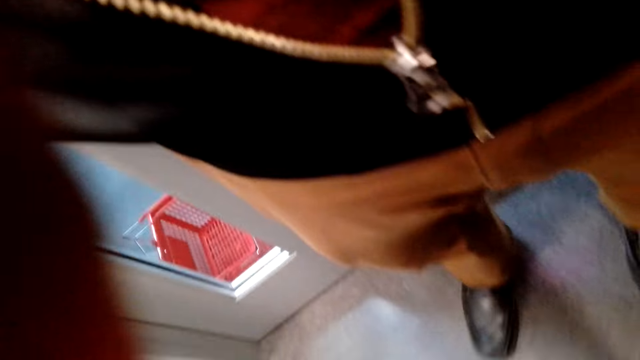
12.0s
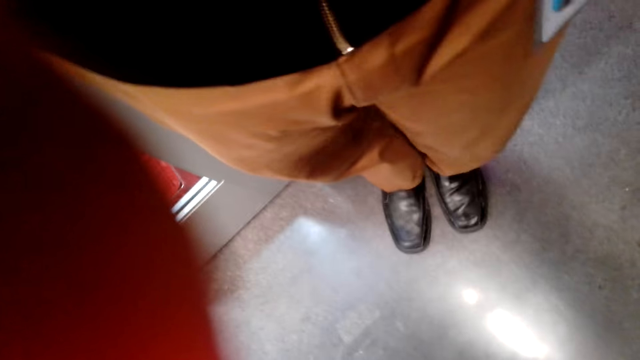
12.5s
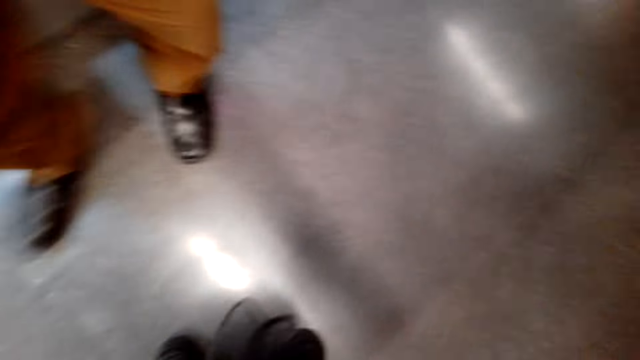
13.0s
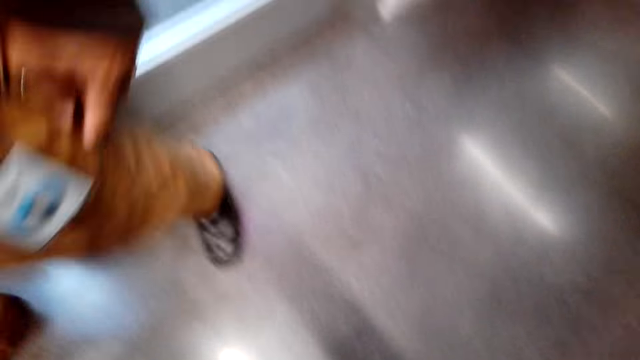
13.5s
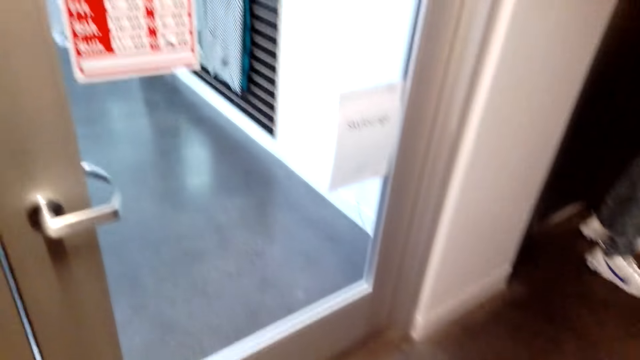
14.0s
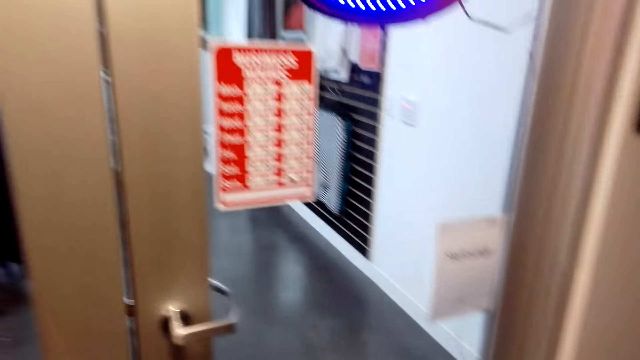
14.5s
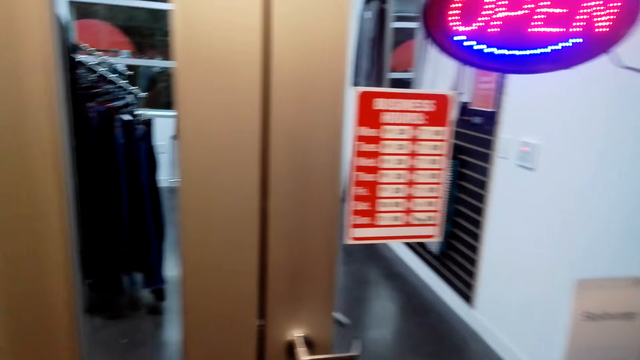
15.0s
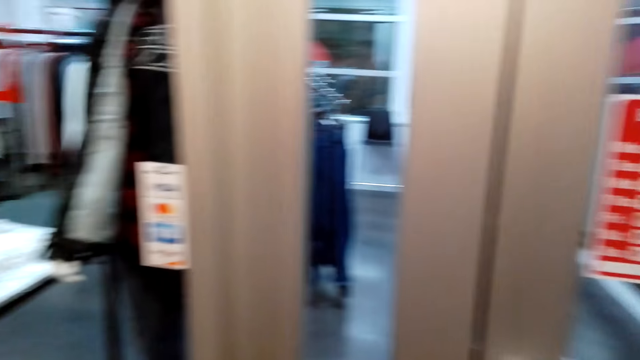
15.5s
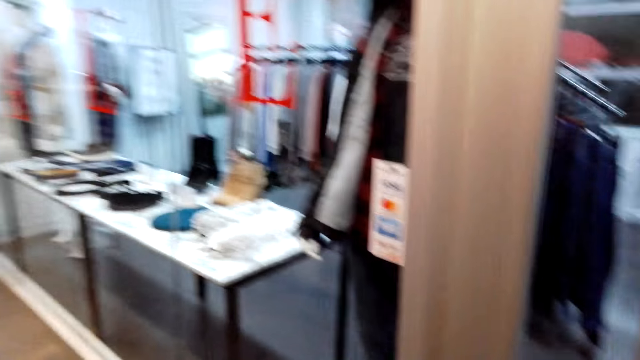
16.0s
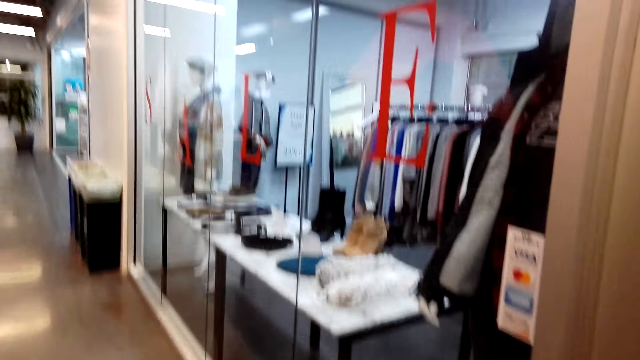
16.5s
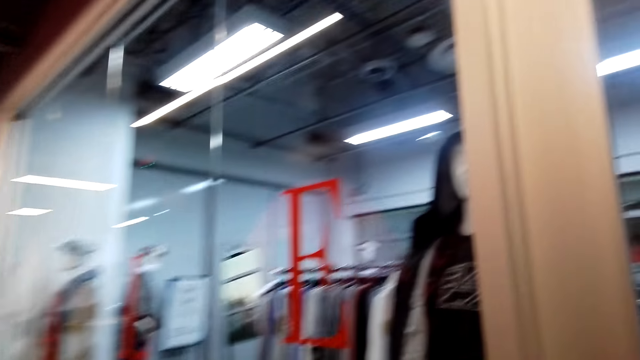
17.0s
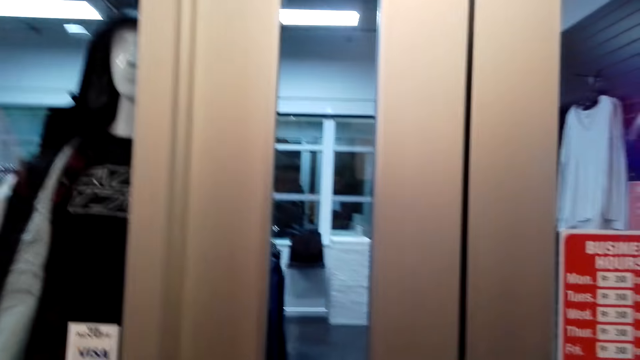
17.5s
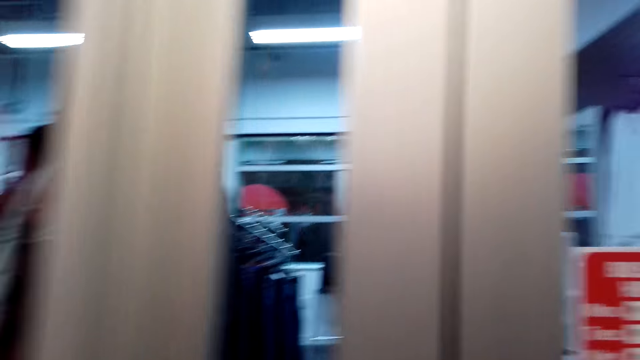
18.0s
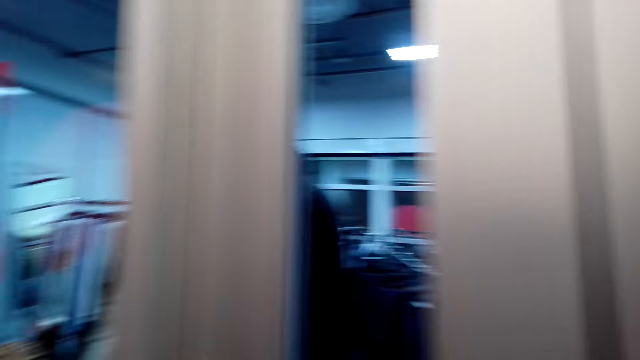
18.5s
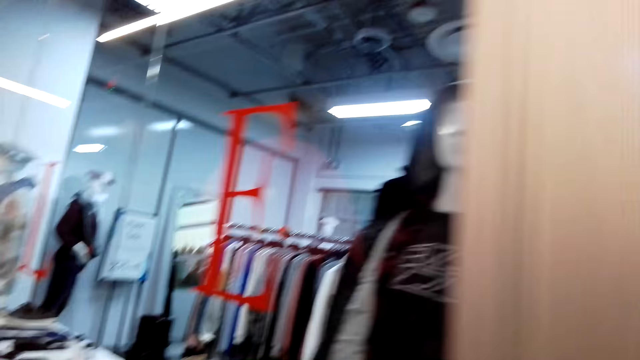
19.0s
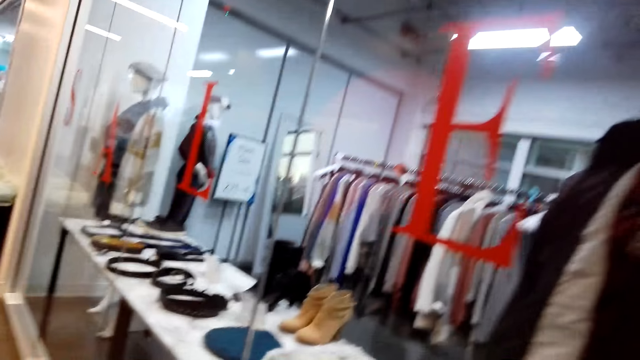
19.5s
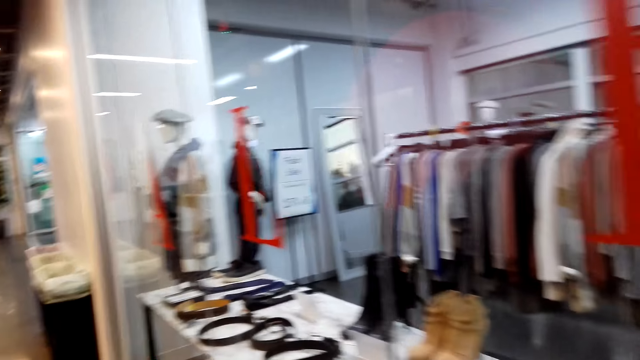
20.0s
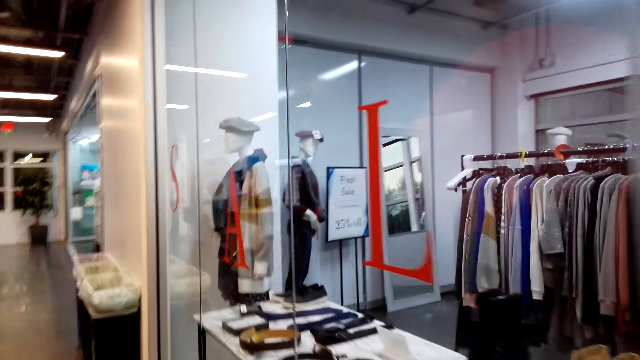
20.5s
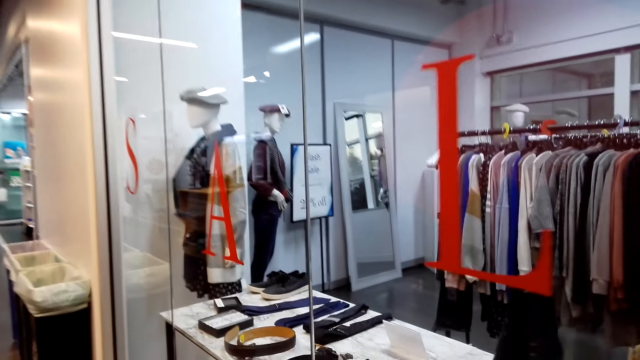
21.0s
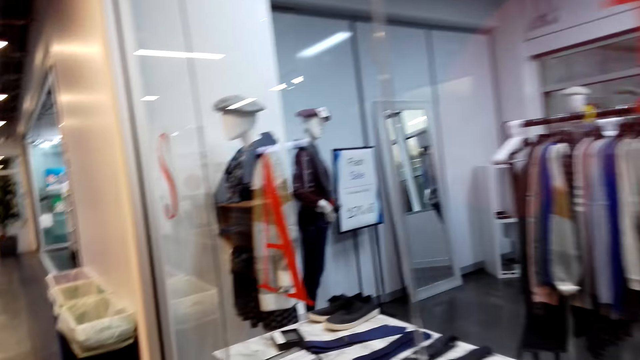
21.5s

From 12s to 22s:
A man walks around. The camera wearer walks around the room.

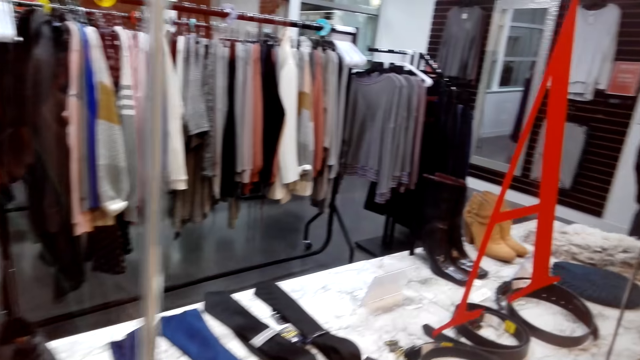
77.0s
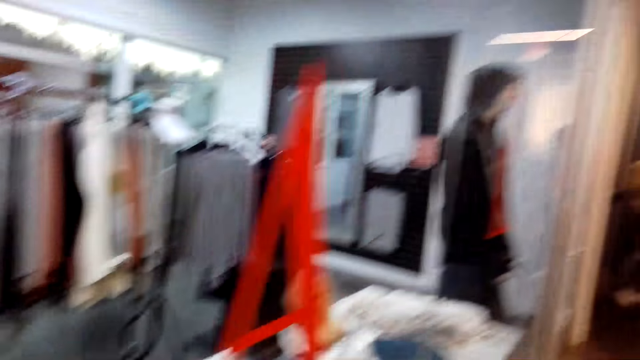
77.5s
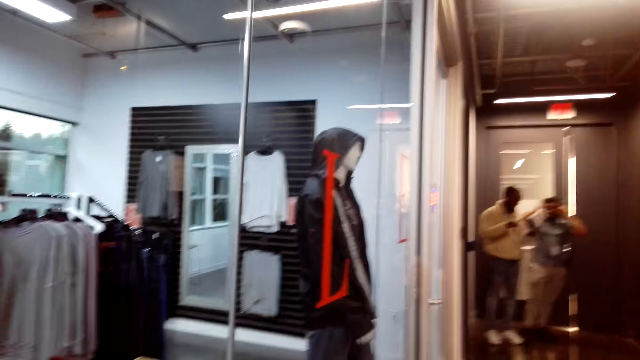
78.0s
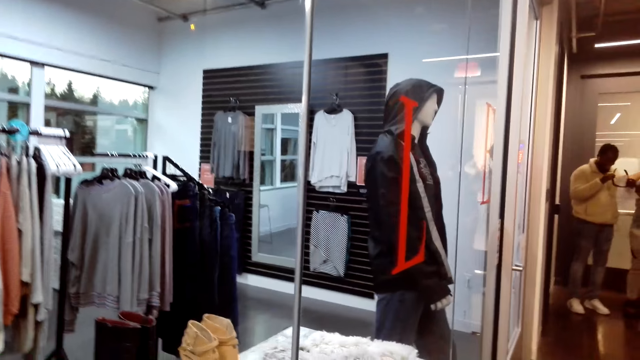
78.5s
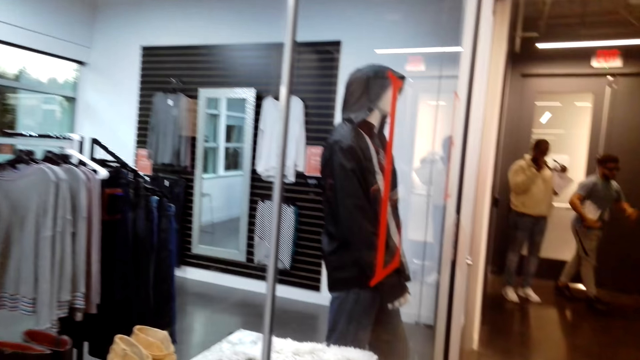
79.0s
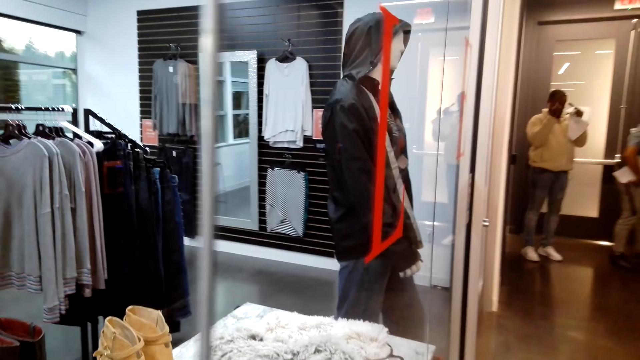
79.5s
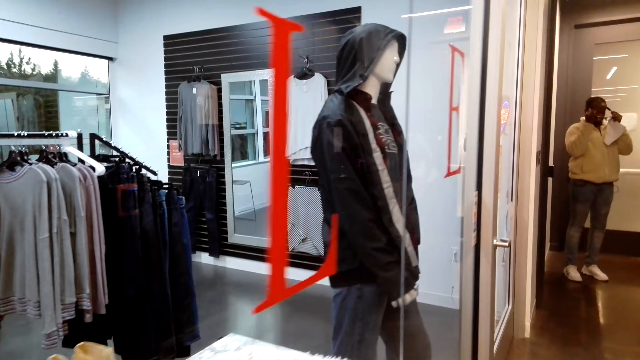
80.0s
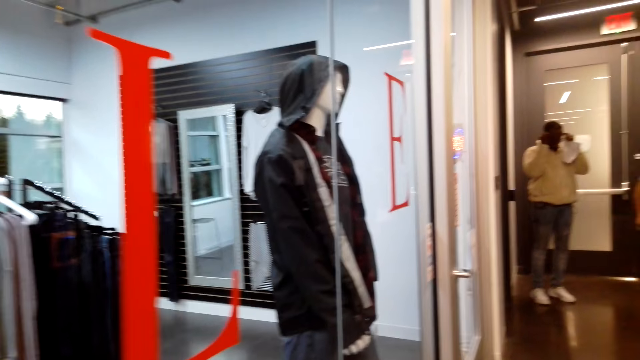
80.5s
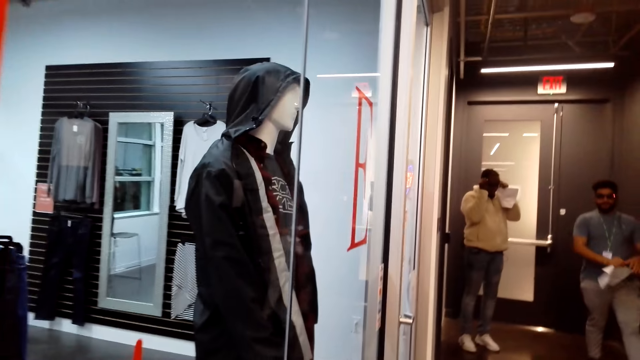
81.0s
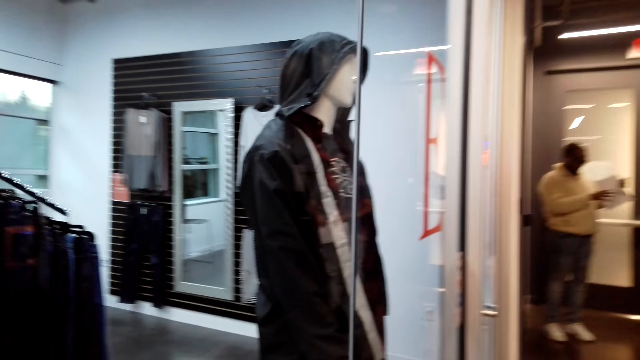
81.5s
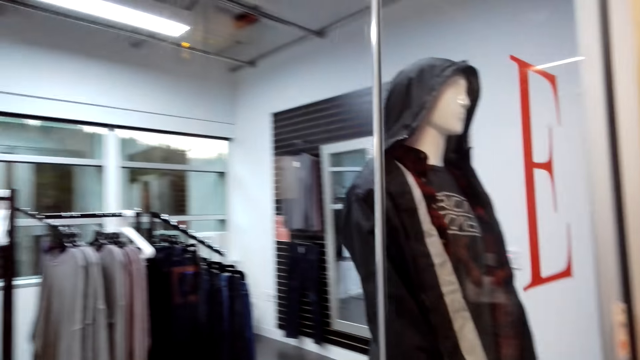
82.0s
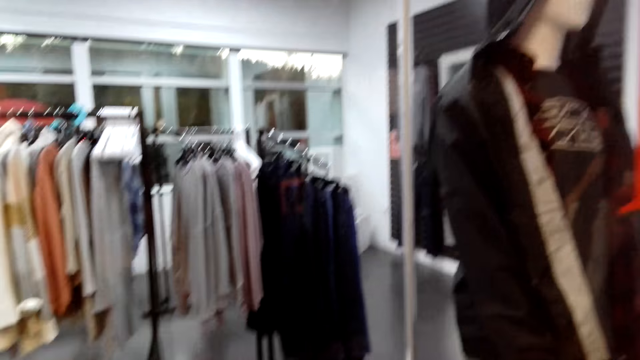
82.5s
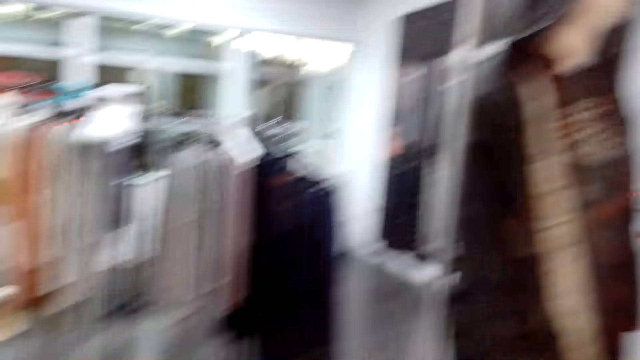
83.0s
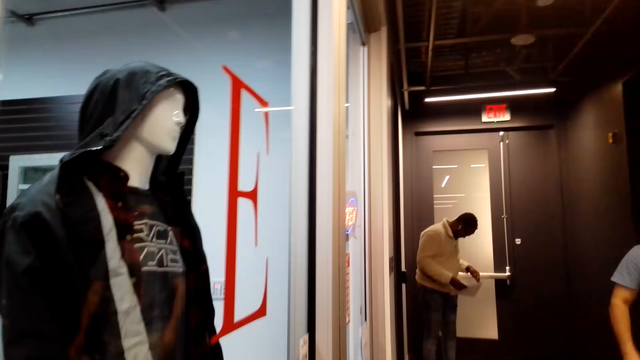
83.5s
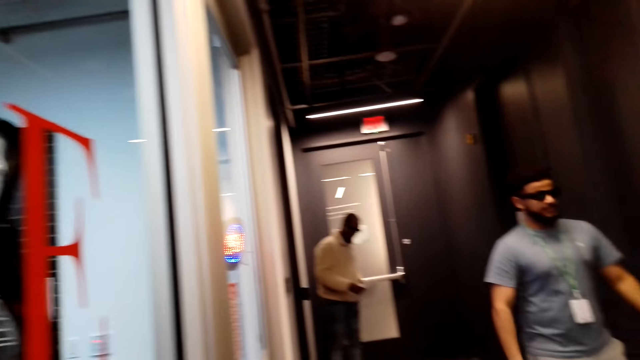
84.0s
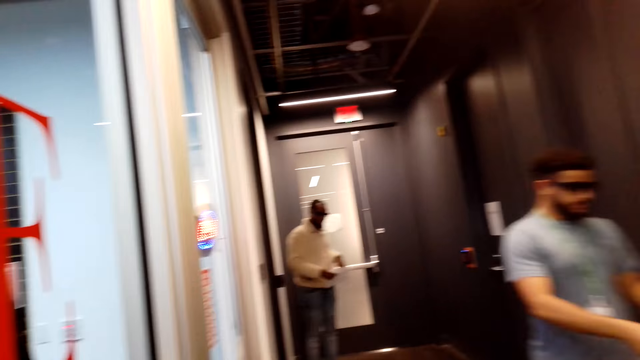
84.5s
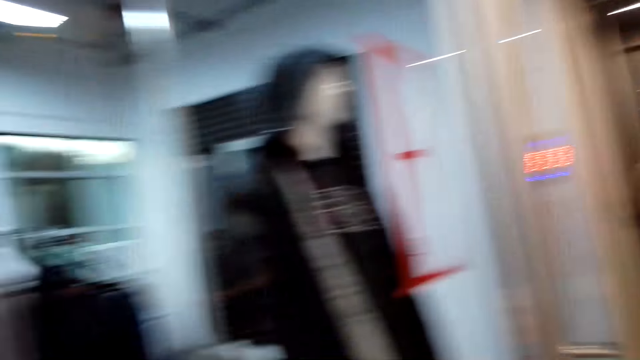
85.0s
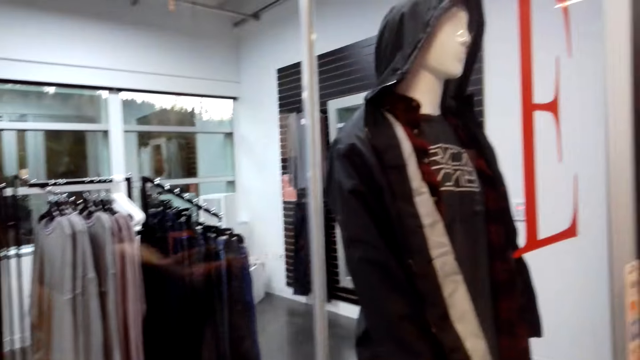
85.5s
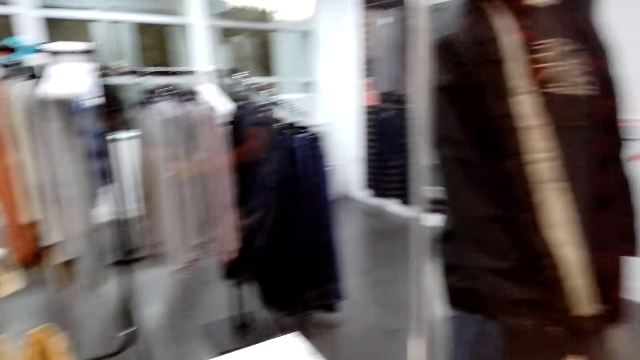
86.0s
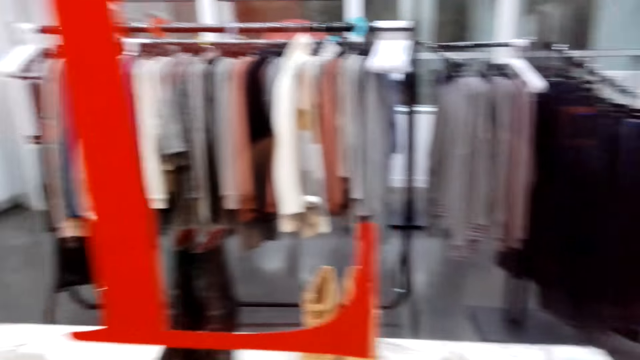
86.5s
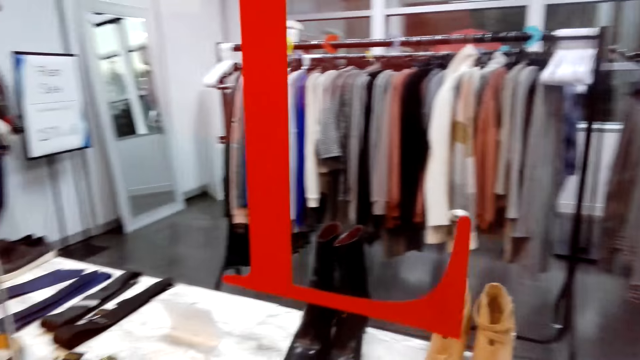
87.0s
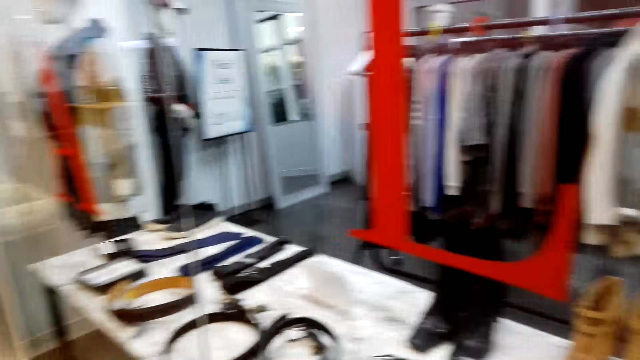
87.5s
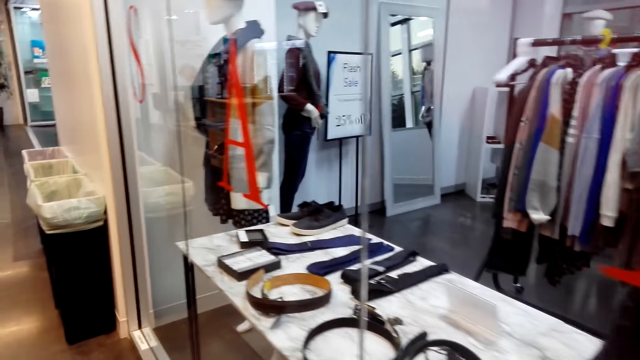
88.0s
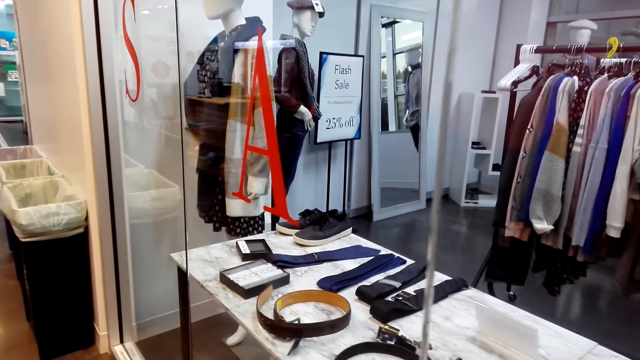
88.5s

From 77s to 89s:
A man puts on spectacles. Another man walks around. The camera wearer looks around.
